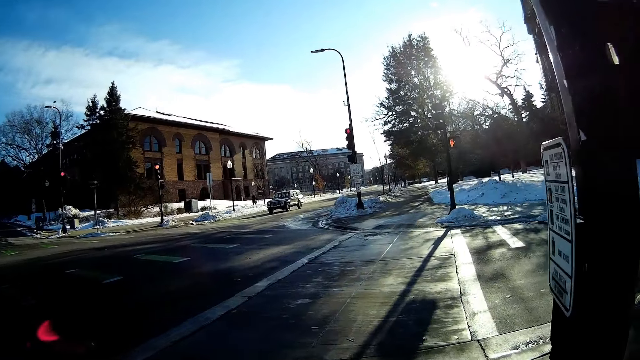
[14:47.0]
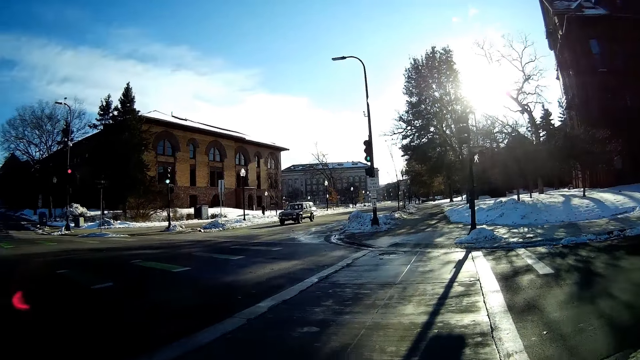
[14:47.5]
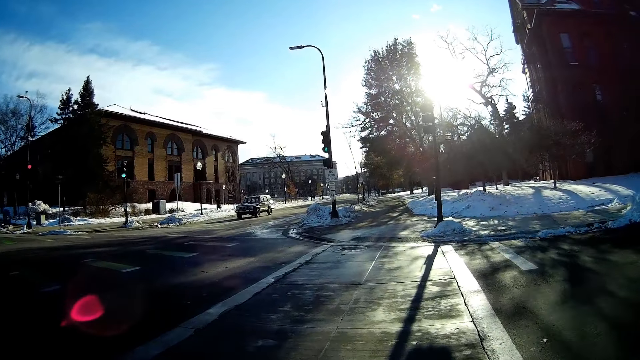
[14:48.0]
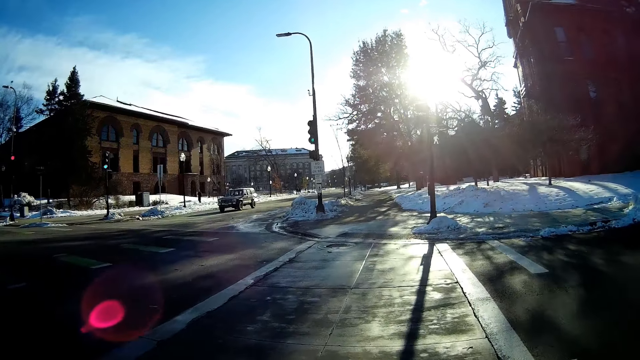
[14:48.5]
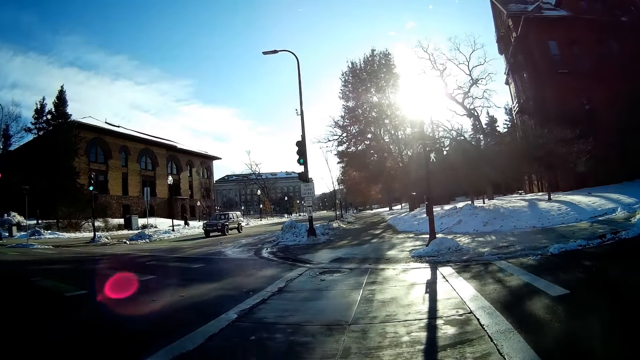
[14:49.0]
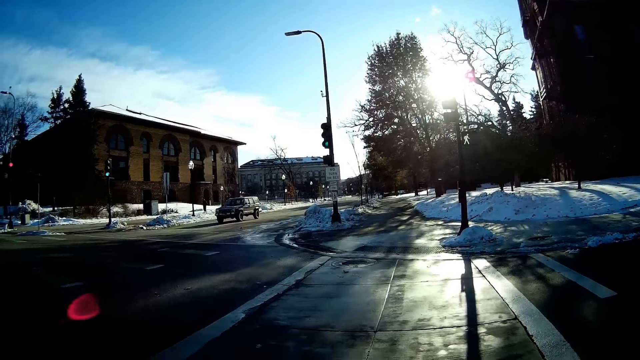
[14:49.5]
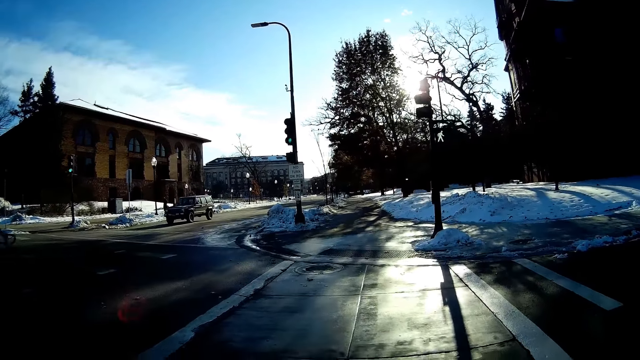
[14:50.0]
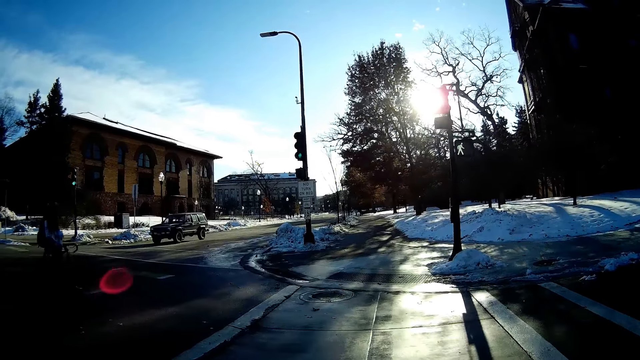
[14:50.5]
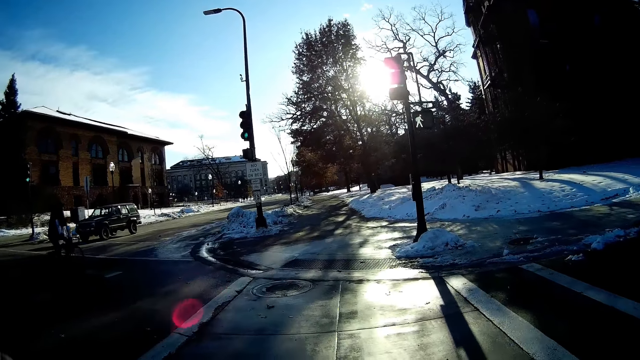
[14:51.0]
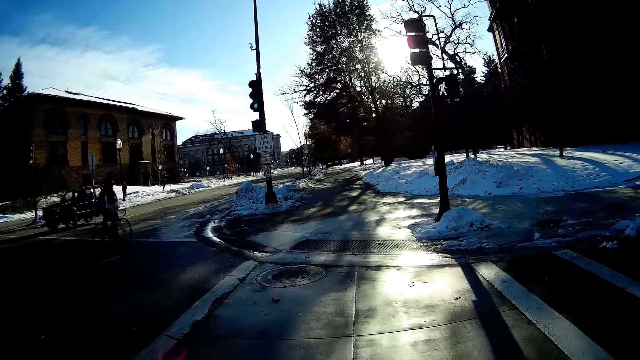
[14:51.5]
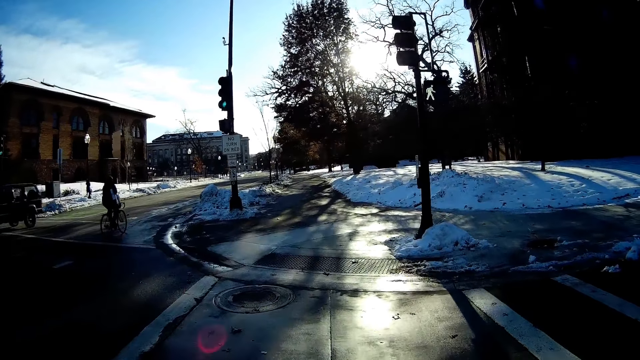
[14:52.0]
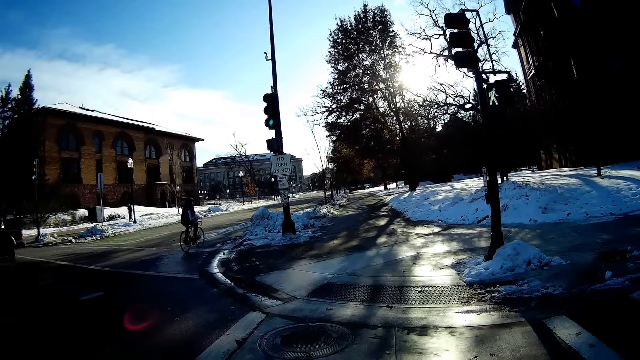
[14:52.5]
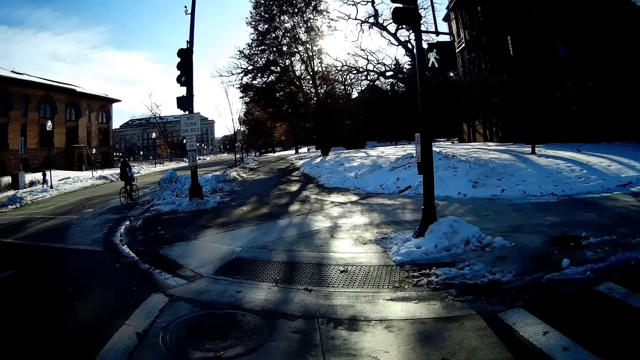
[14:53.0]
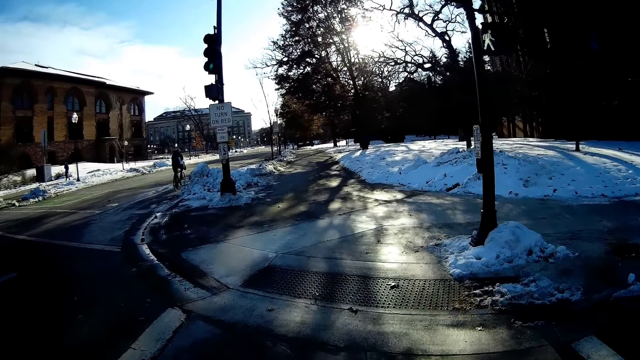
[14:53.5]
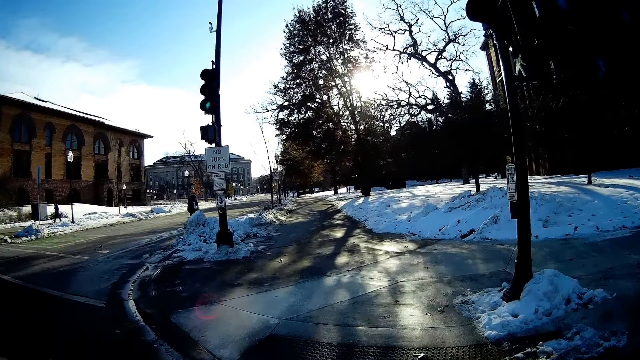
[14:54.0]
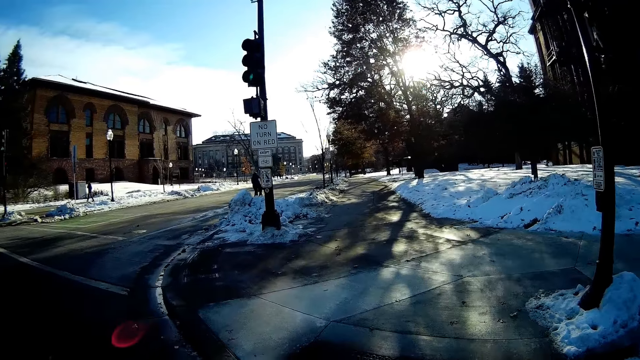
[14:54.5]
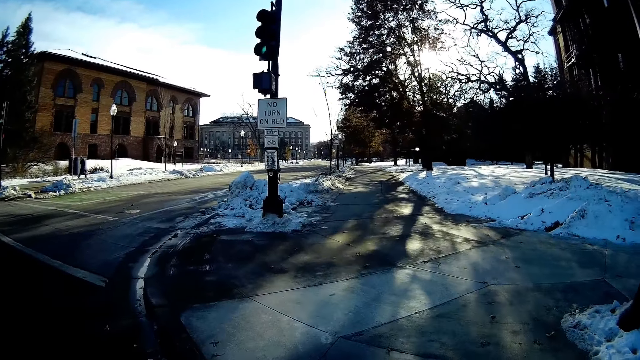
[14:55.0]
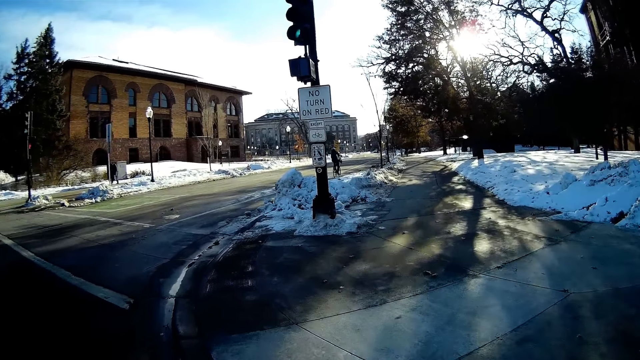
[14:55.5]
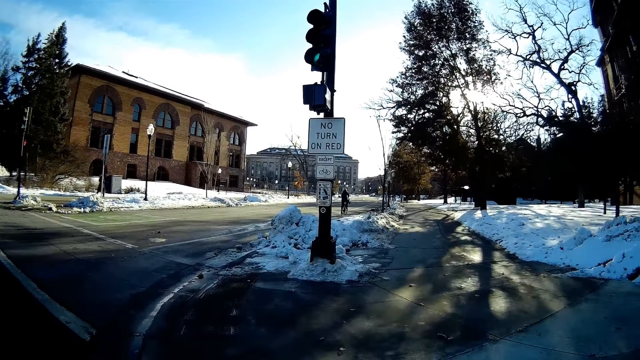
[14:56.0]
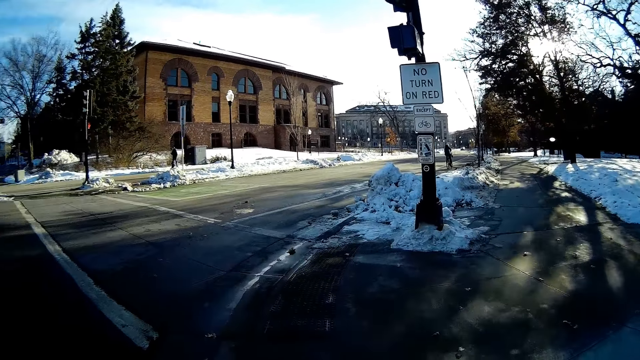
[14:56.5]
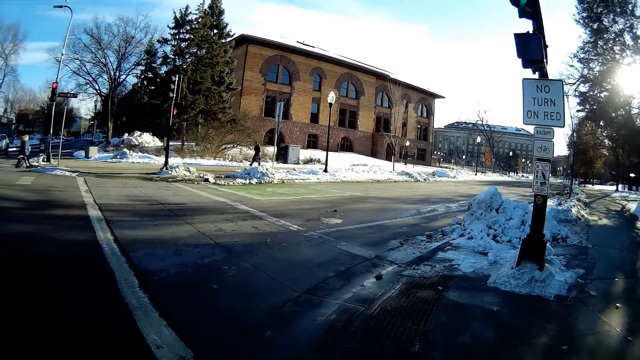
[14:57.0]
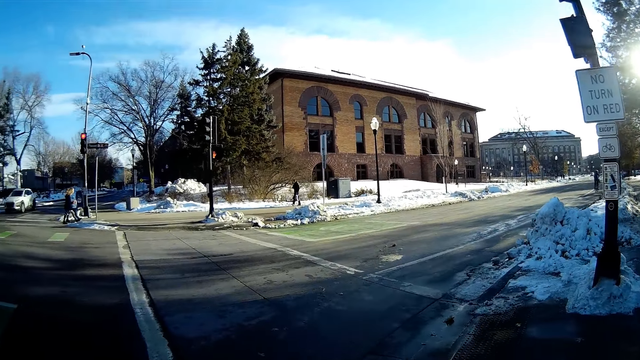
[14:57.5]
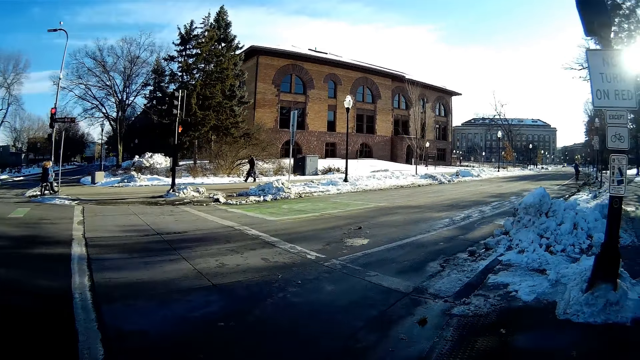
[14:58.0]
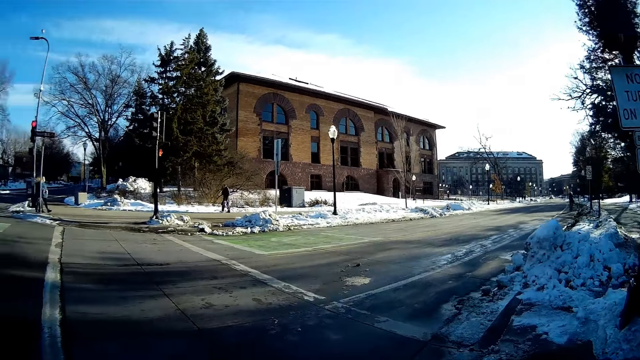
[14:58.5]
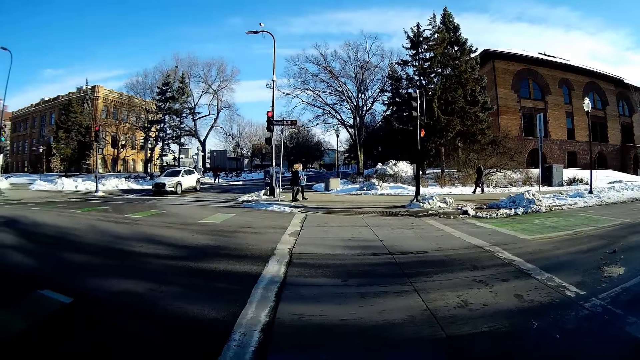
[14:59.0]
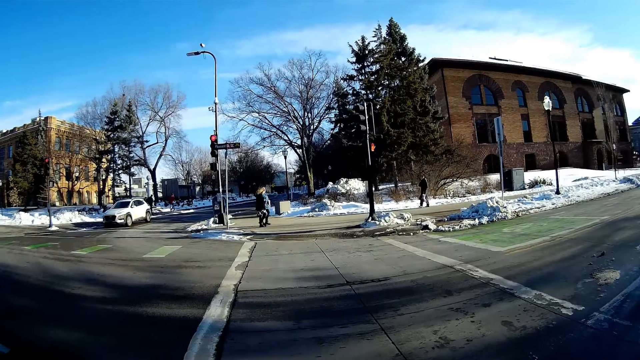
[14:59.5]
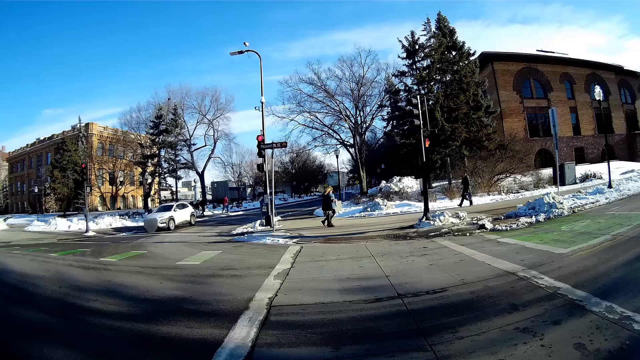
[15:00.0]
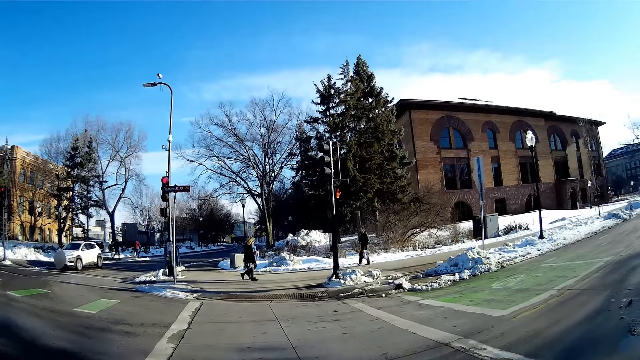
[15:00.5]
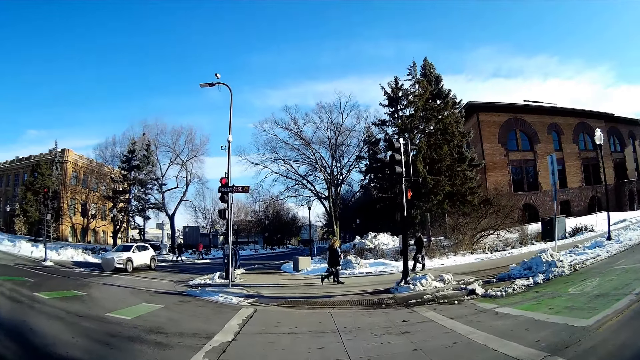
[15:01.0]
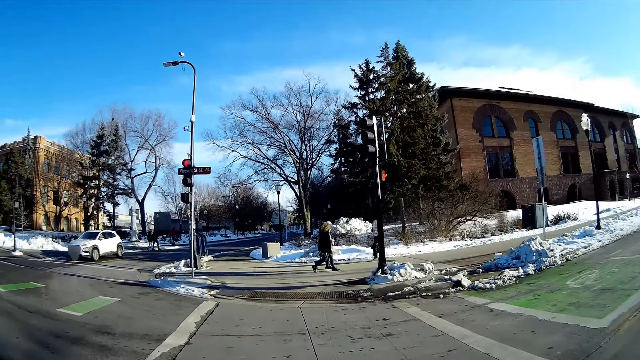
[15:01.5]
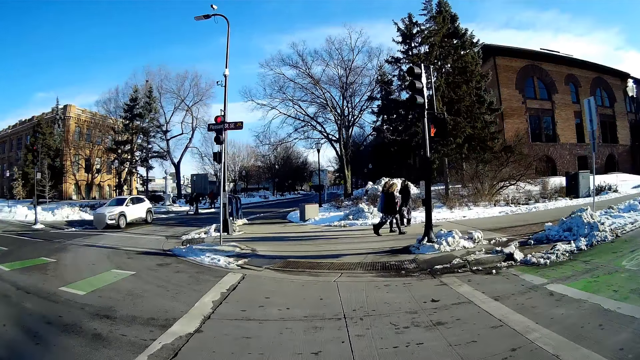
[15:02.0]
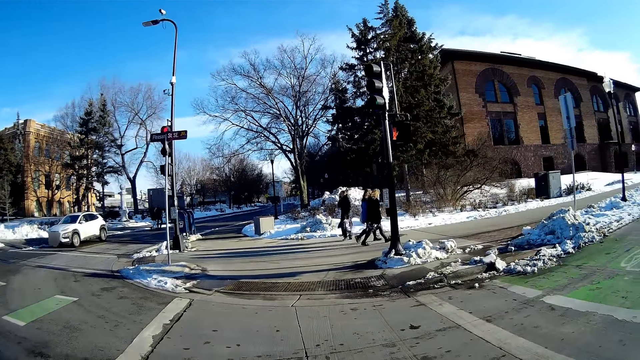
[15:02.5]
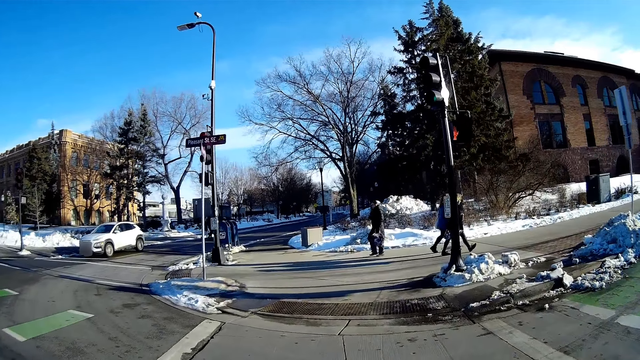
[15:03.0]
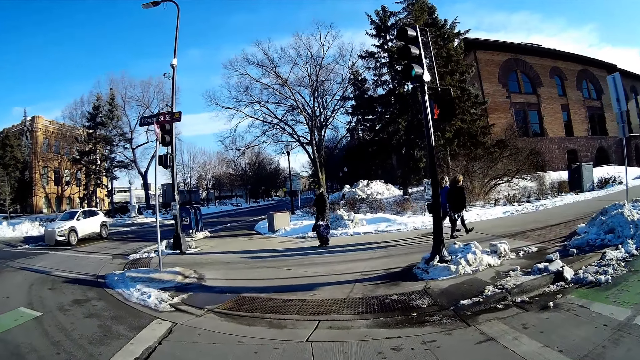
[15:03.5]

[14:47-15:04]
The camera wearer crosses the road. A man rides a bicycle past the camera wearer. A black car drives past the camera wearer. The camera wearer crosses the road again.

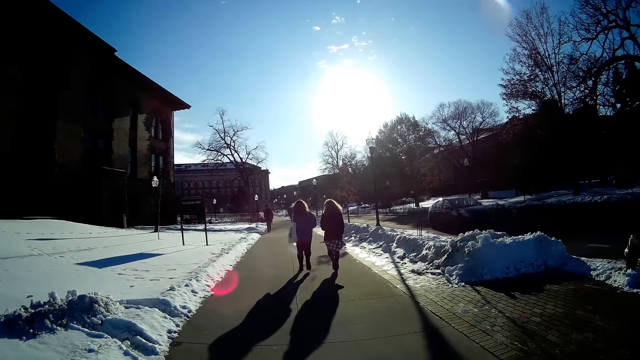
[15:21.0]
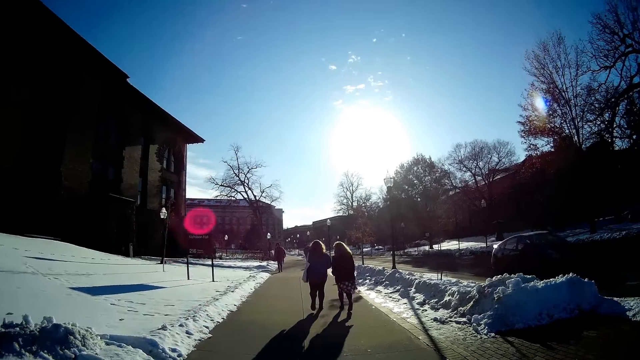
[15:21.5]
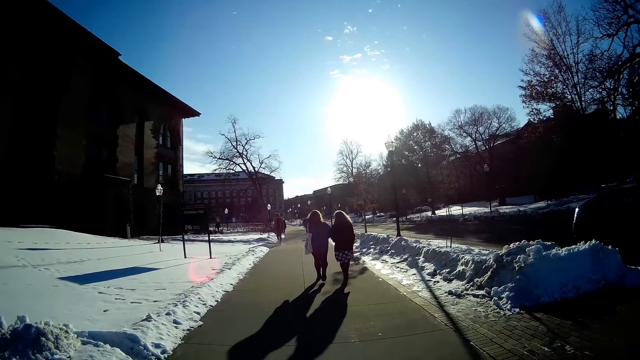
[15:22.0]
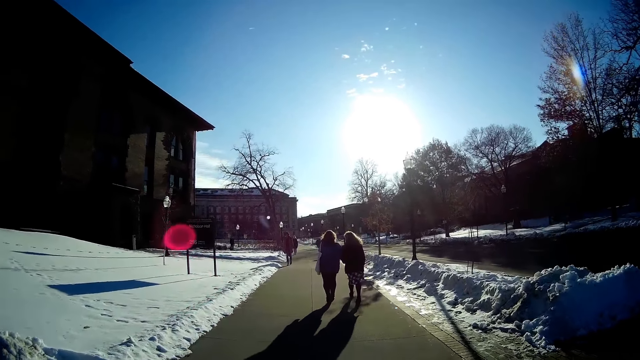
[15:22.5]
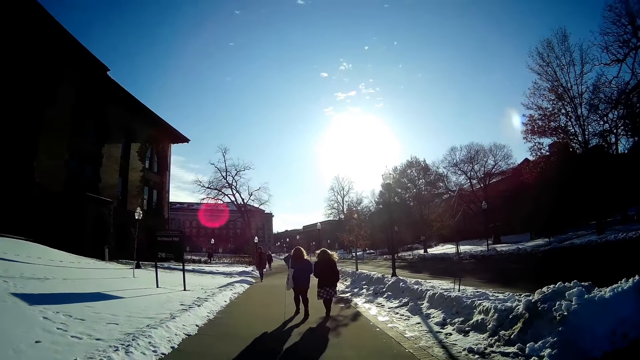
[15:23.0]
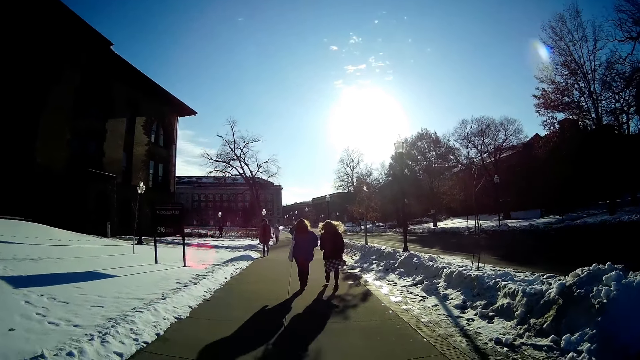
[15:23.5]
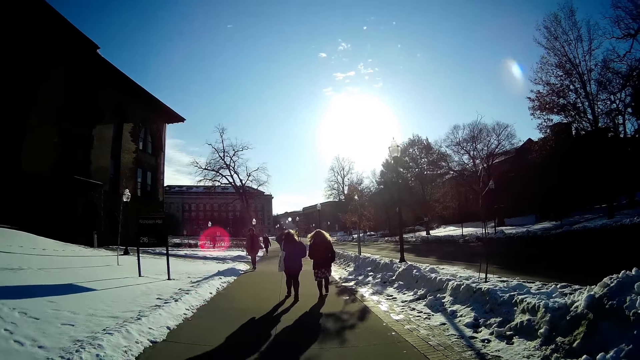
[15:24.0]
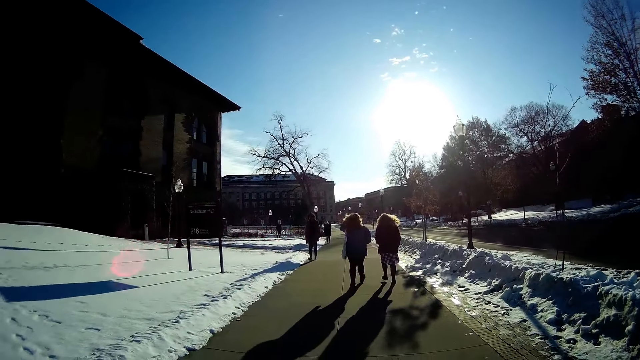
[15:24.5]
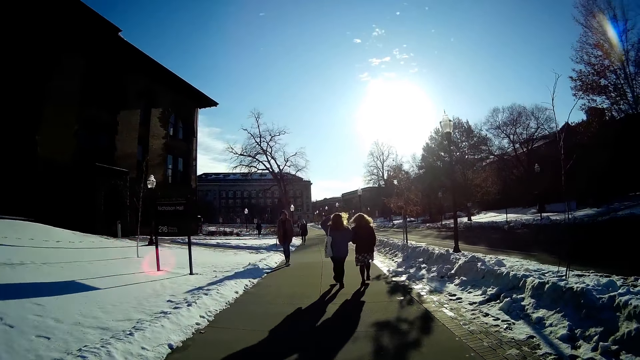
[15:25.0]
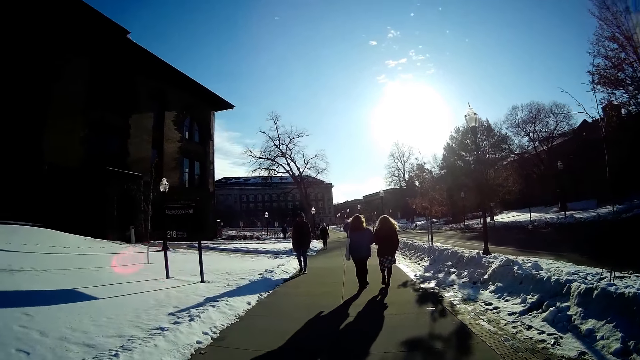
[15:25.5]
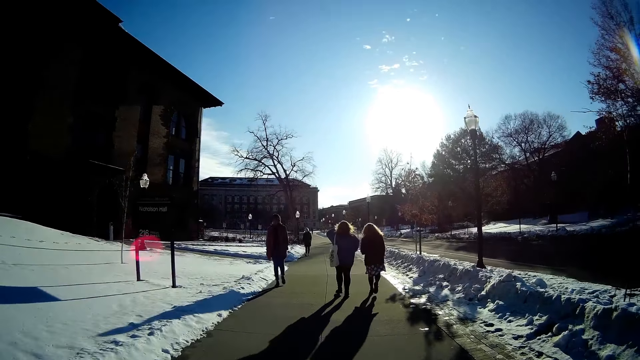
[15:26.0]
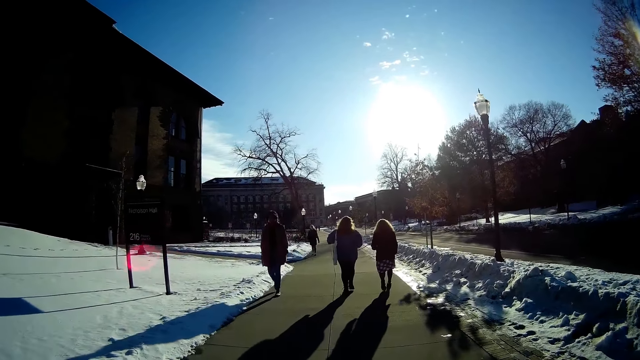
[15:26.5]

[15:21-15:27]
A black car drives past the camera wearer.
